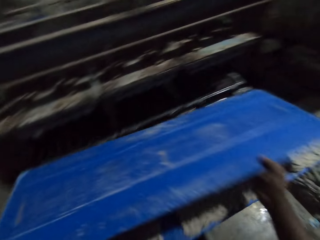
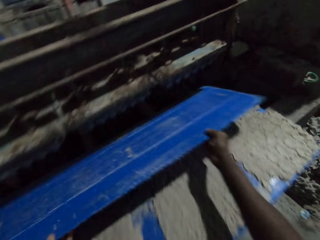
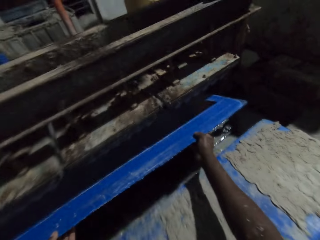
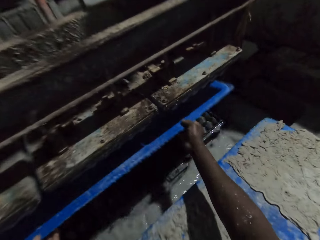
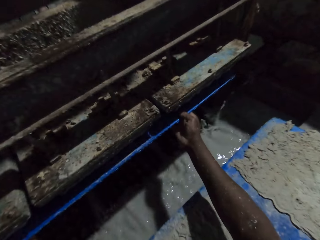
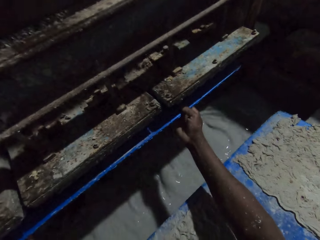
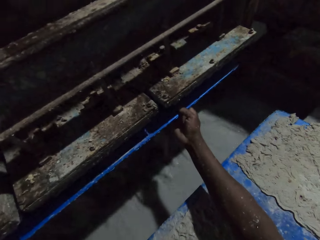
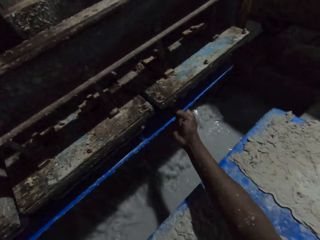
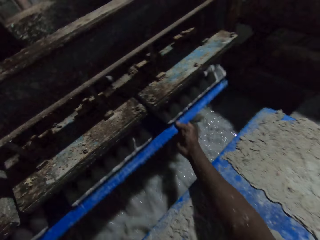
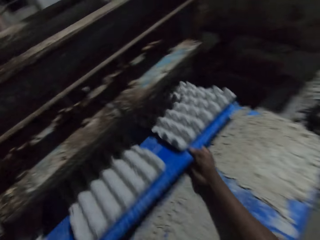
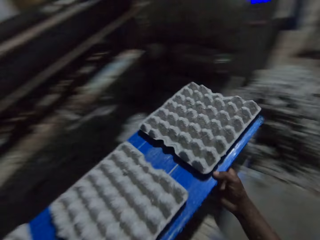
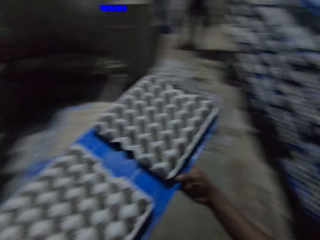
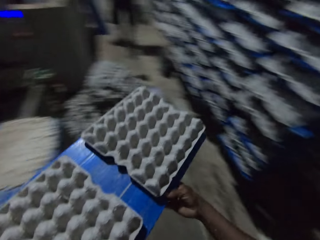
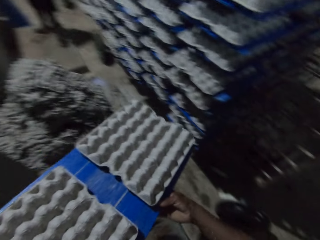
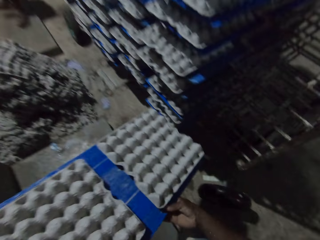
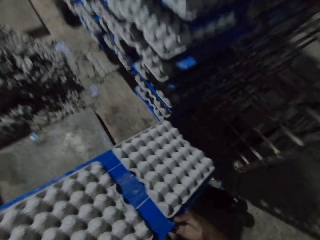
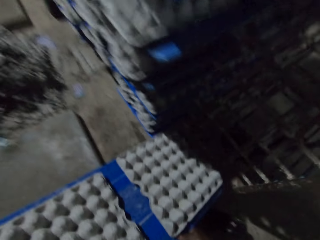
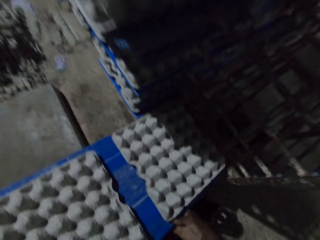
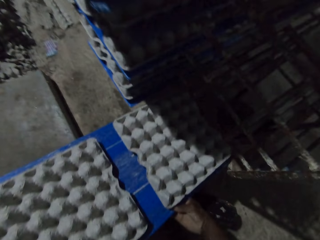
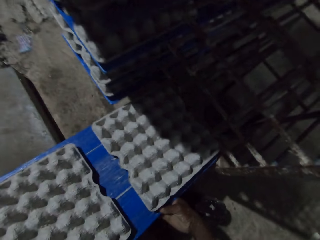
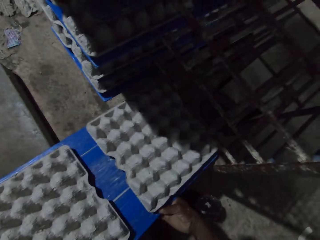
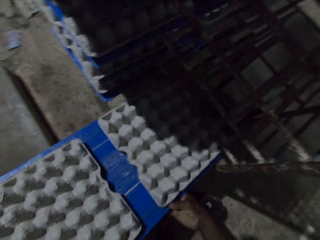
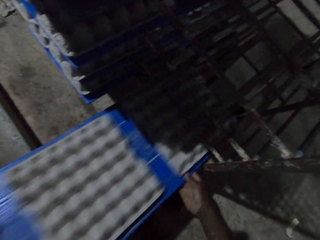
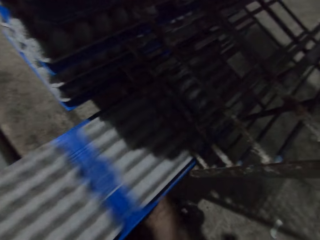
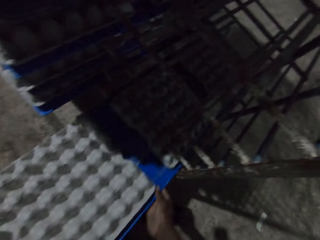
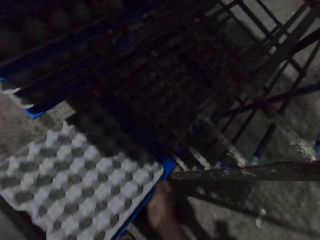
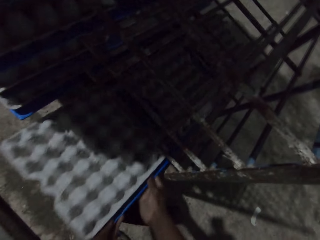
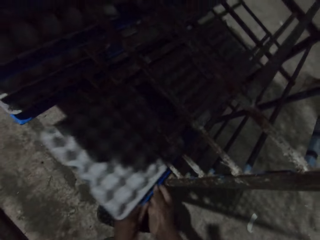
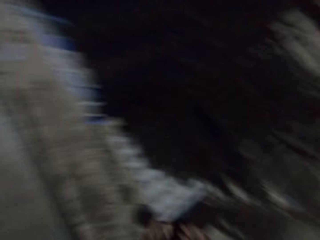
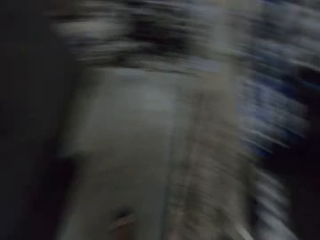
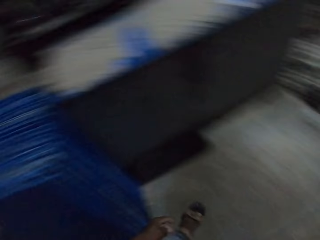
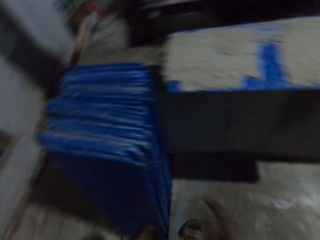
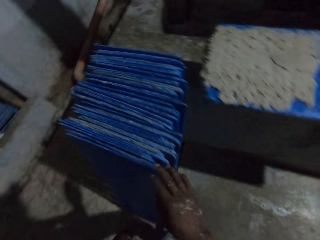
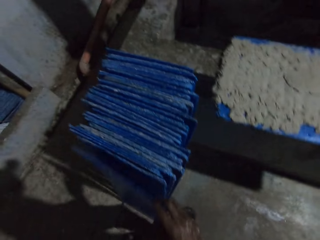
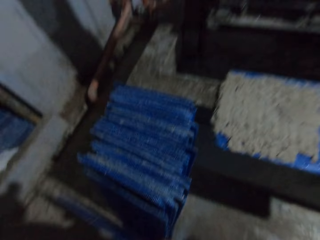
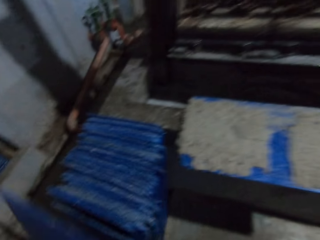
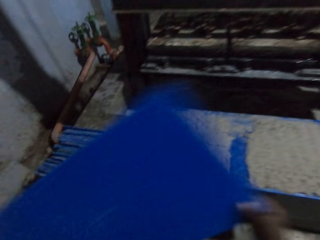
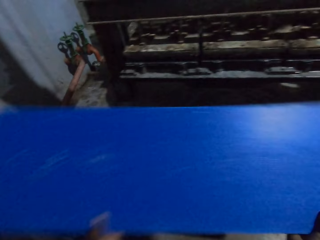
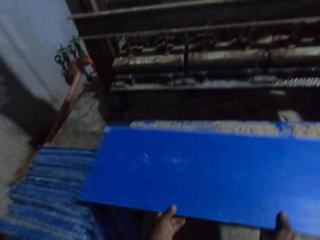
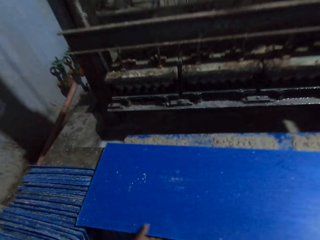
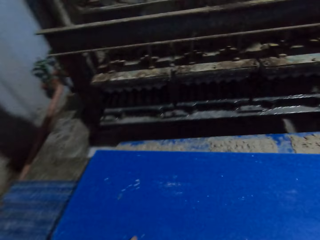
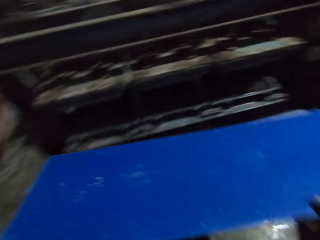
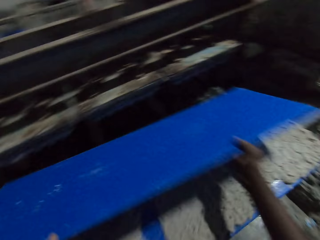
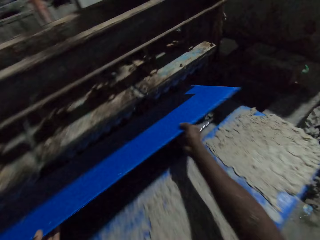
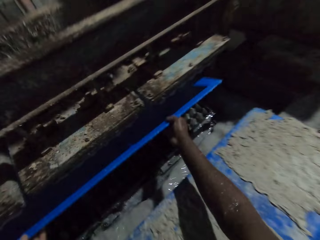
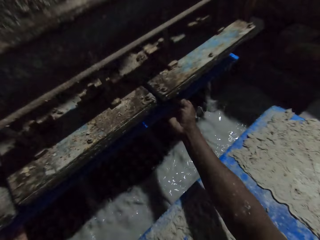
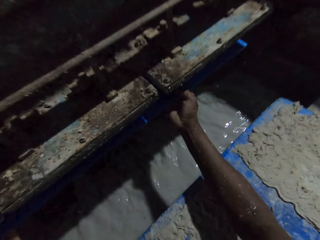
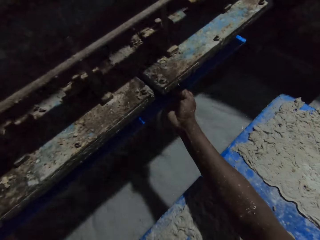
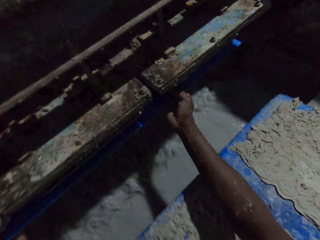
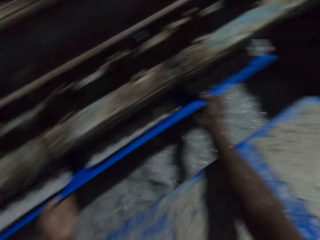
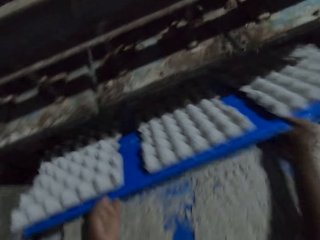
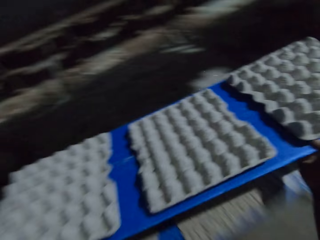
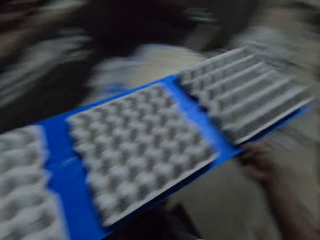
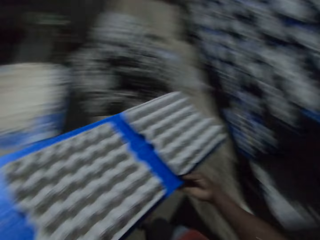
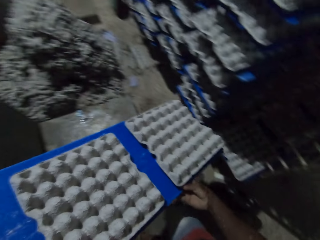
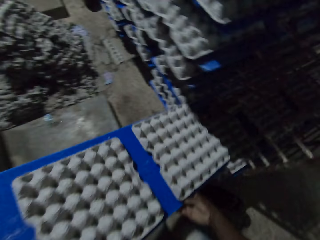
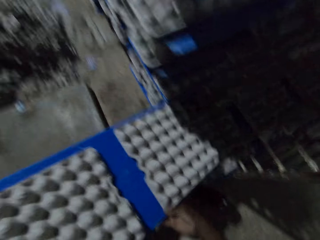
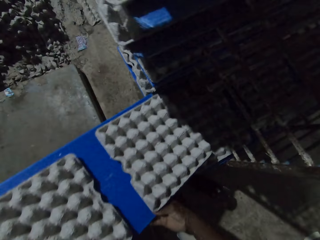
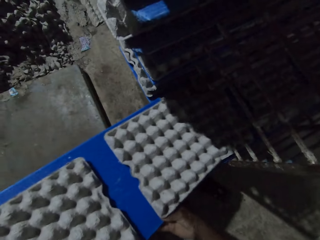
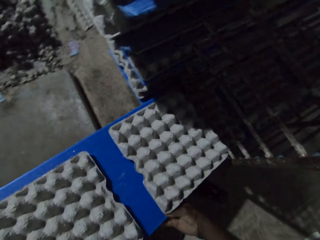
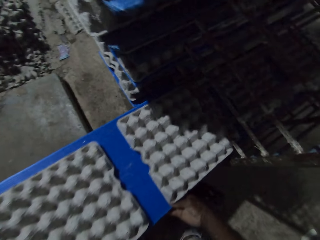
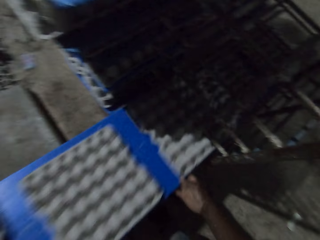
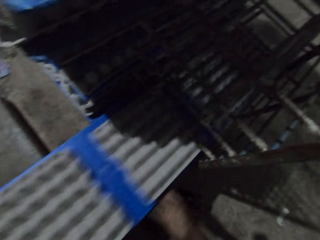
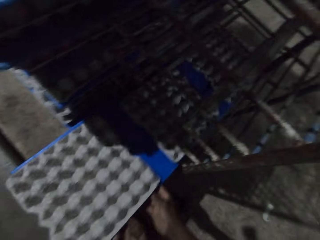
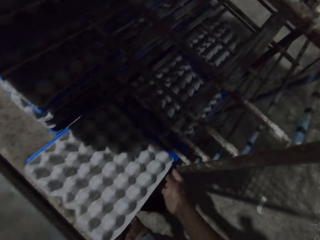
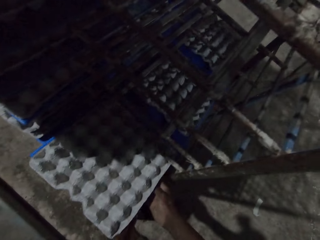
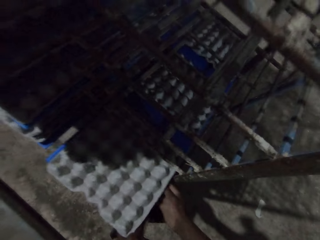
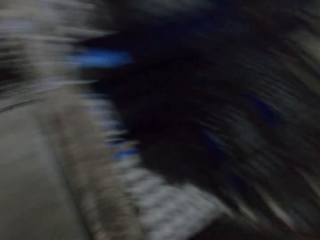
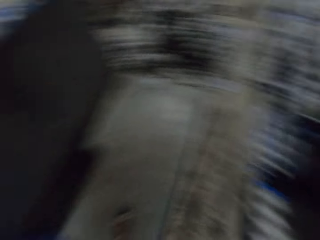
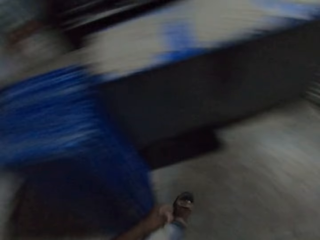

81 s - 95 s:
The camera wearer picks the polypropylene plastic from the polypropylene plastic of egg cartons on the egg carton making machine with his hands. He collects some egg cartons from the egg carton making machine with the polypropylene plastic in his hands. He pulls the plastic board off the machine. He drops the polypropylene plastic of egg cartons on the rack with his hands. He walks away from the rack. He picks the polypropylene plastic from the ground with his right hand. He drops the polypropylene plastic on the polypropylene plastic of egg cartons on the egg carton making machine with his hands. He picks the polypropylene plastic from the polypropylene plastic of egg cartons on the egg carton making machine with his hands. He collects some egg cartons from the egg carton making machine with the polypropylene plastic in his hands. He pulls the plastic board off the machine. He drops the polypropylene plastic of egg cartons on the rack with his hands.

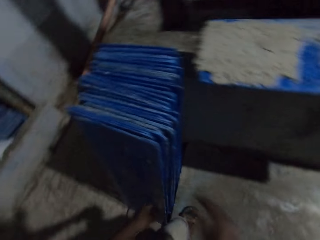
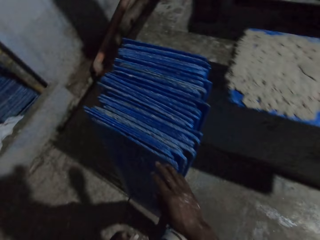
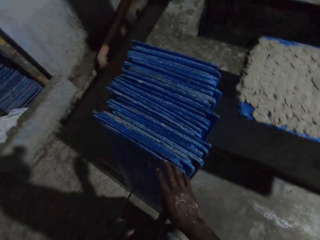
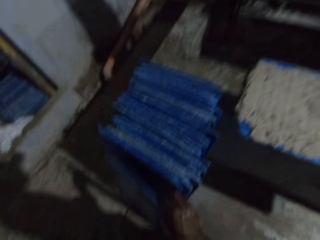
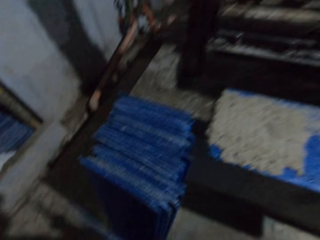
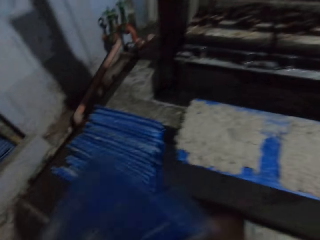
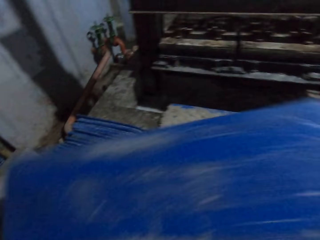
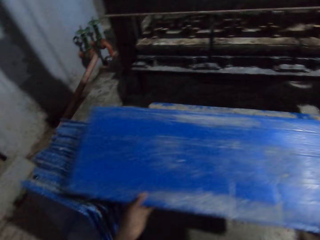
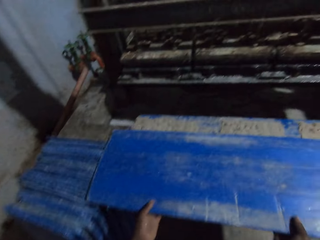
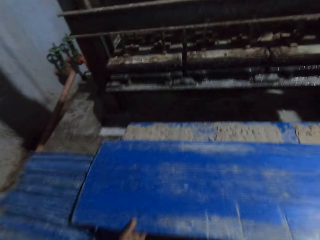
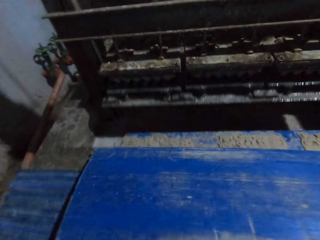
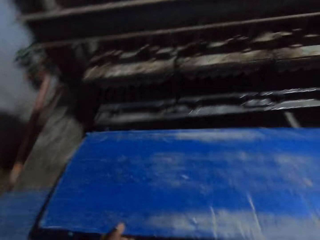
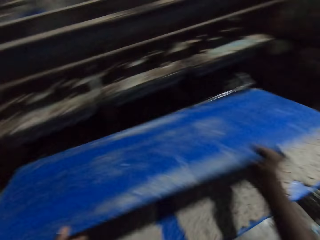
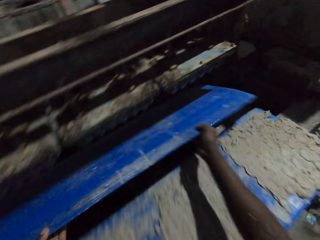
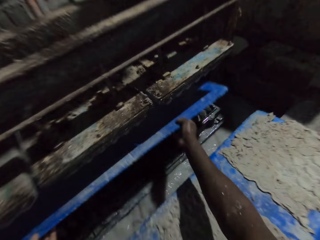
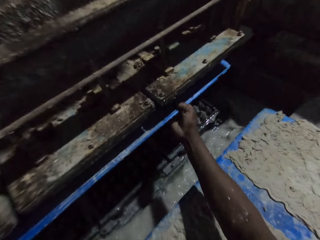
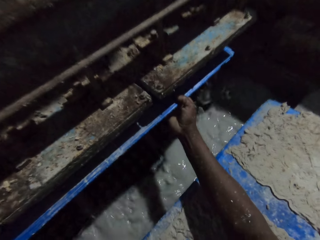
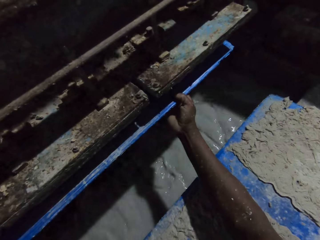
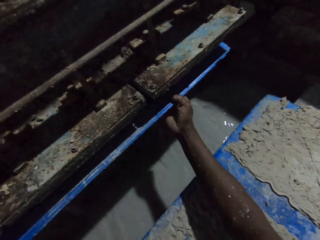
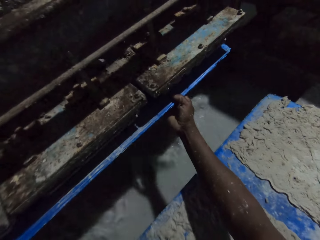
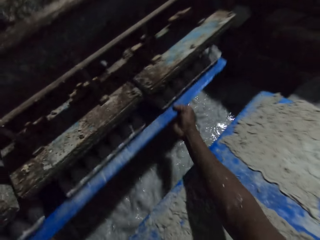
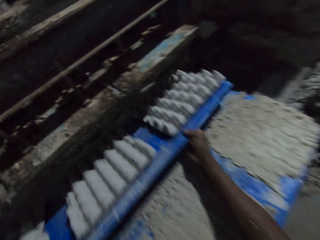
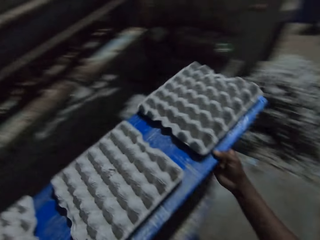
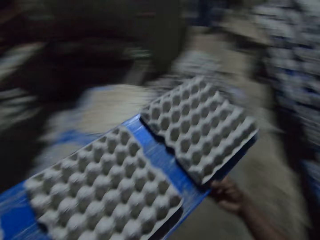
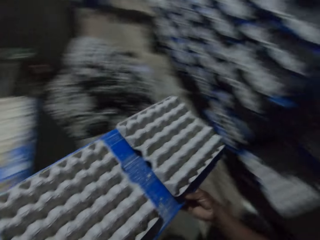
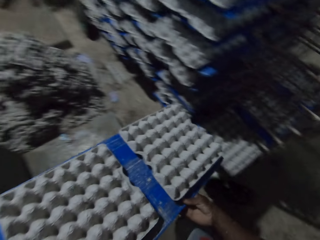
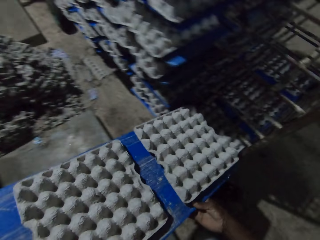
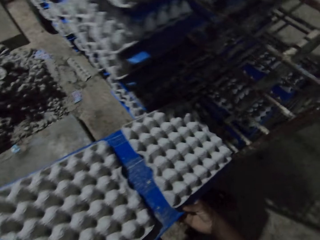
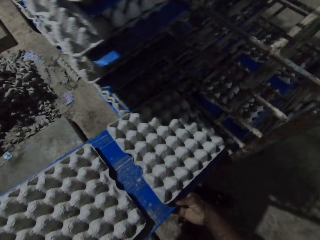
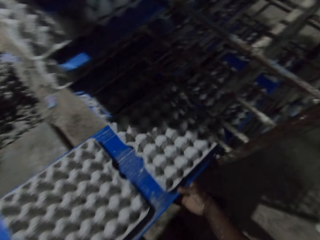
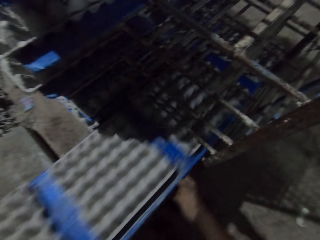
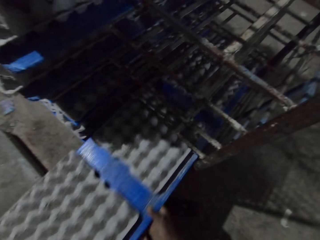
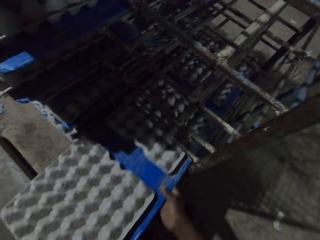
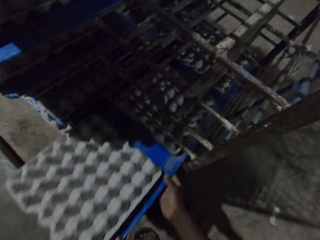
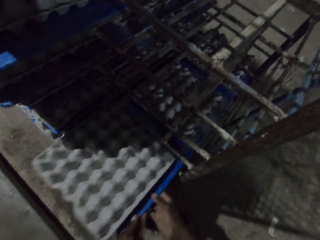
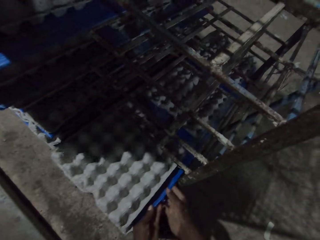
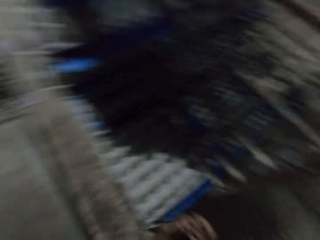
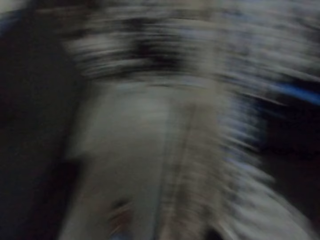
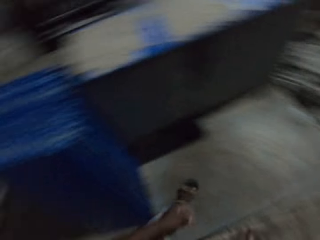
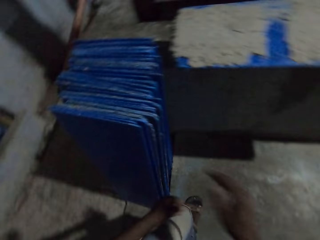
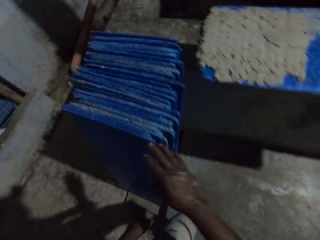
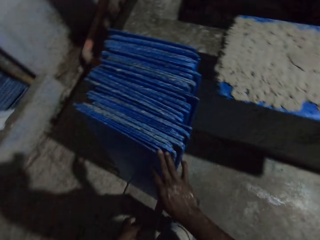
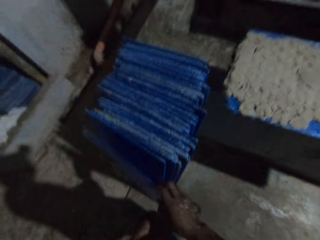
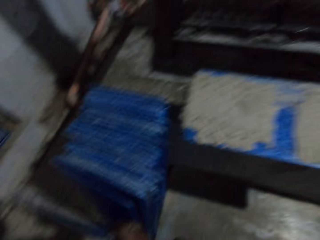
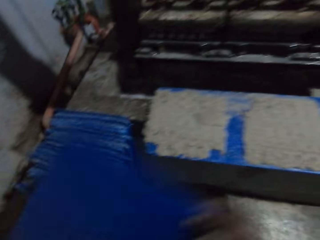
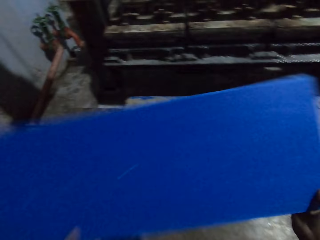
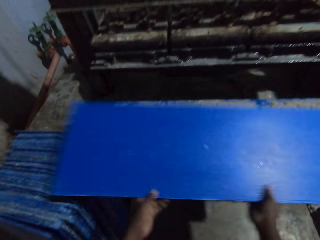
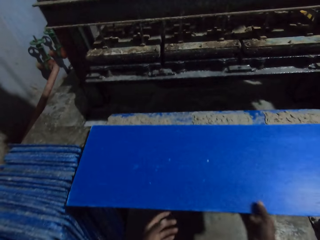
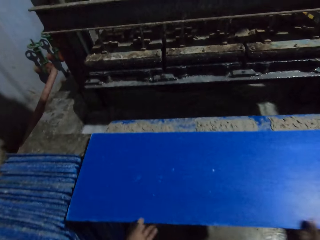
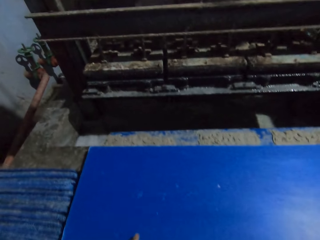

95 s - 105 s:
The camera wearer walks away from the rack. He picks the polypropylene plastic from the ground with his right hand. He drops the polypropylene plastic on the polypropylene plastic of egg cartons on the egg carton making machine with his hands. He picks the polypropylene plastic from the polypropylene plastic of egg cartons on the egg carton making machine with his hands. He collects some egg cartons from the egg carton making machine with the polypropylene plastic in his hands. He pulls the plastic board off the machine. He drops the polypropylene plastic of egg cartons on the rack with his hands. He walks away from the rack. He picks the polypropylene plastic from the ground with his right hand. He drops the polypropylene plastic on the polypropylene plastic of egg cartons on the egg carton making machine with his hands.
